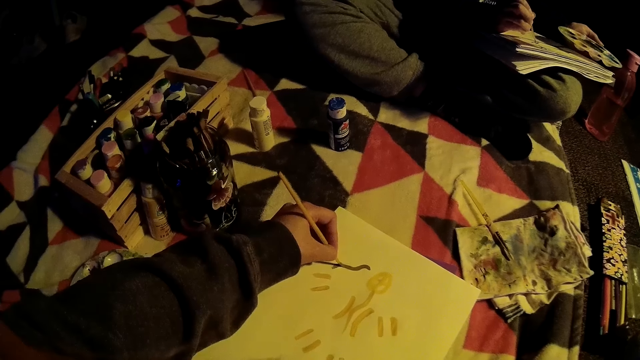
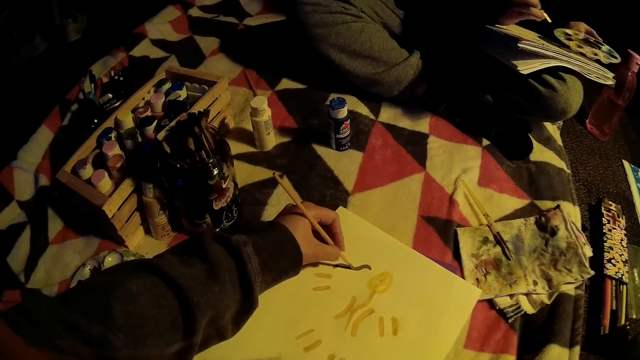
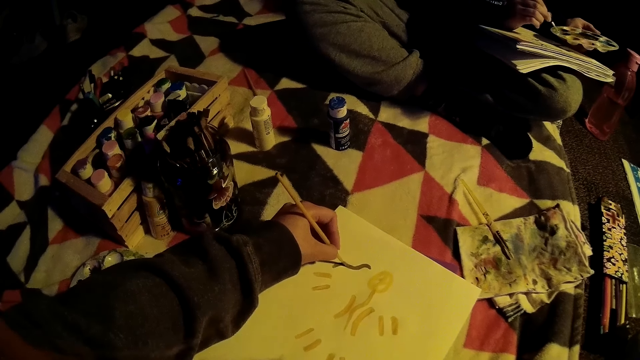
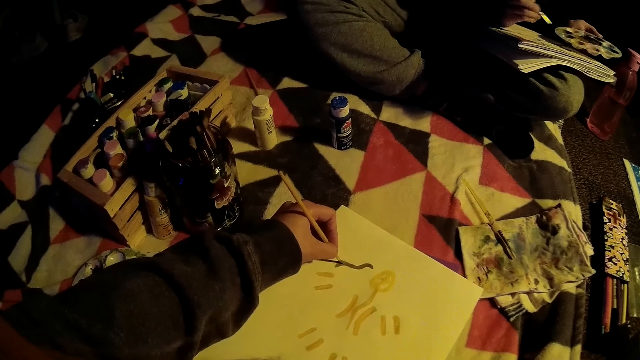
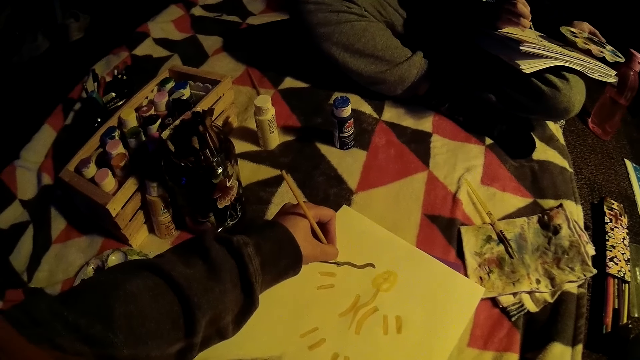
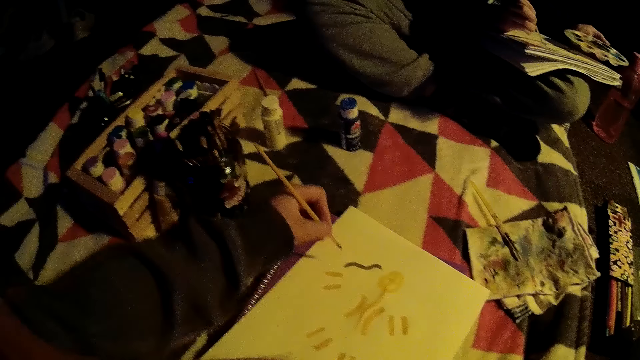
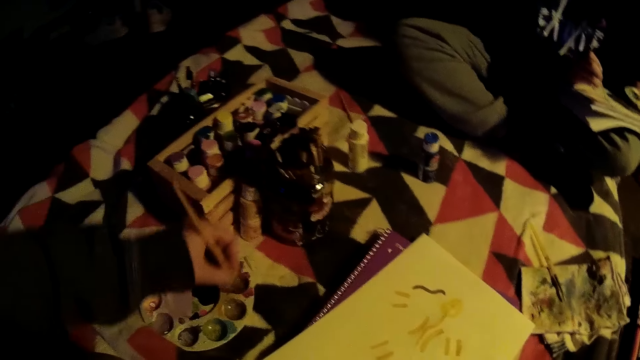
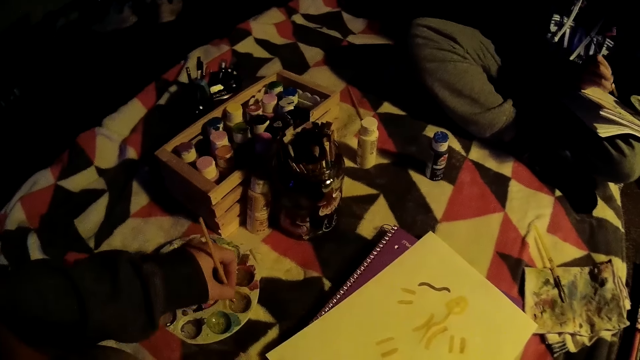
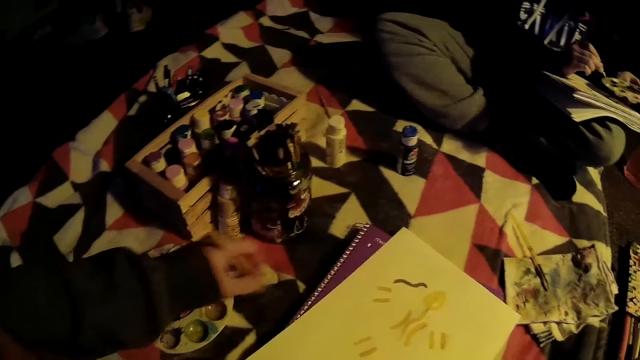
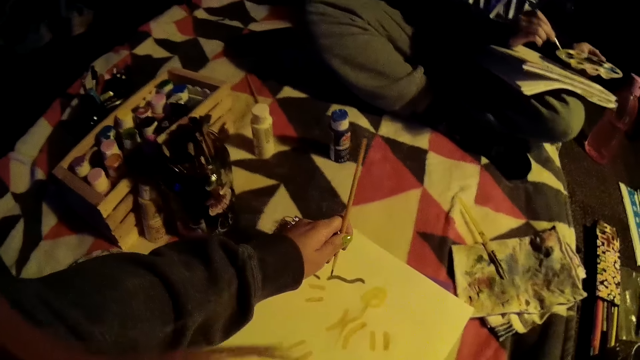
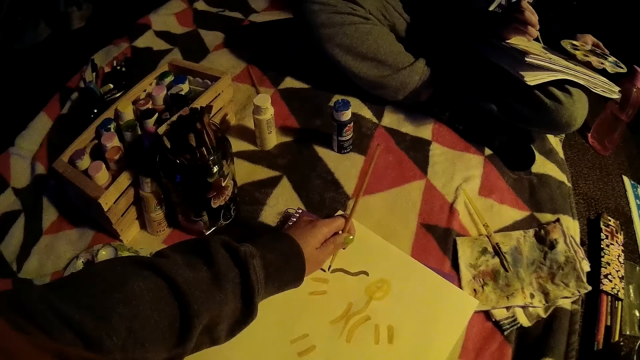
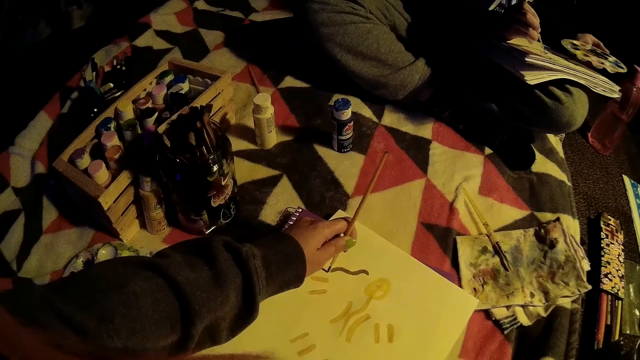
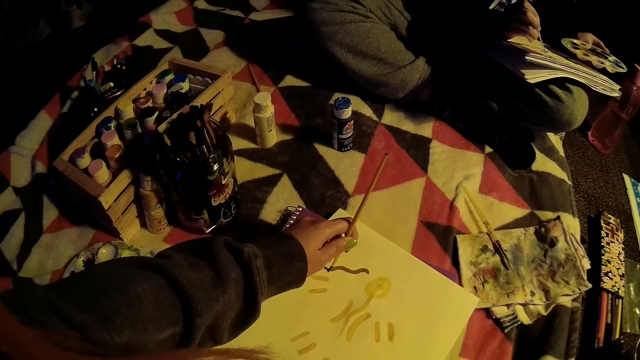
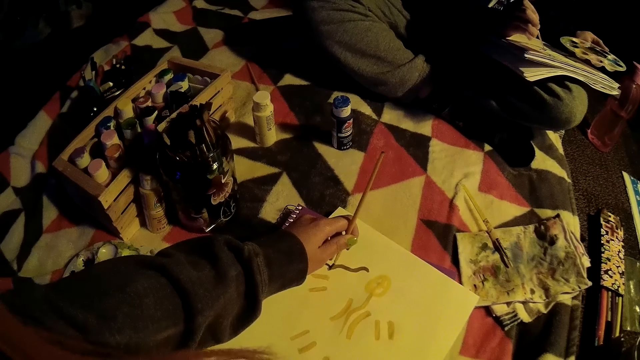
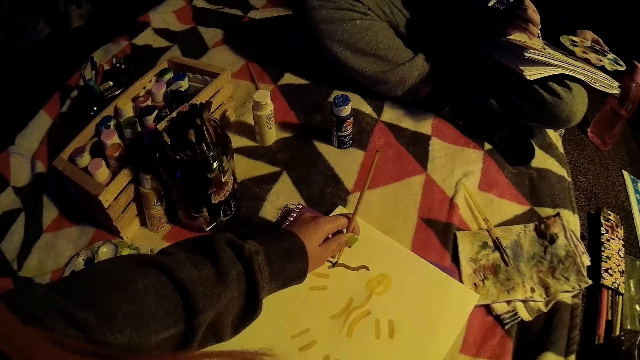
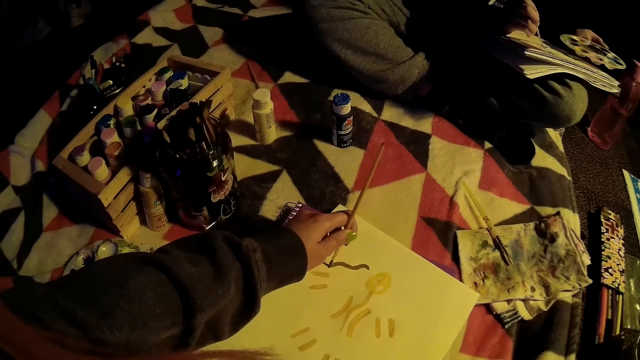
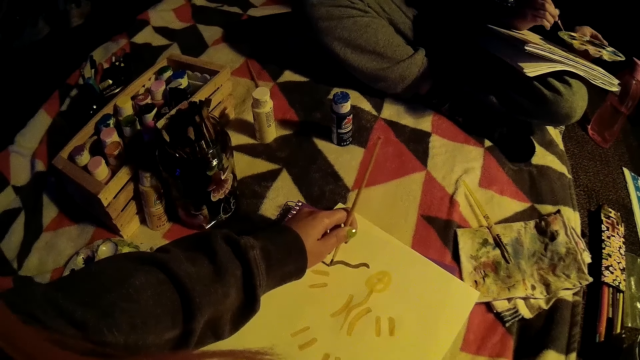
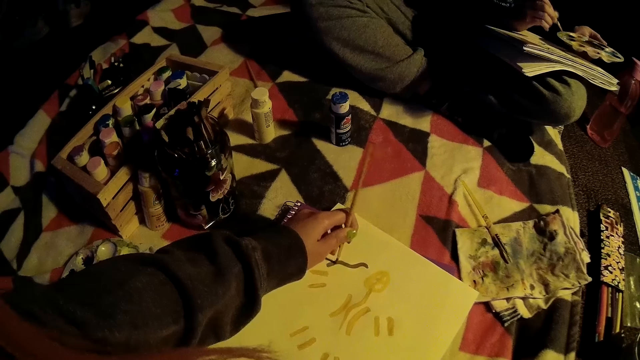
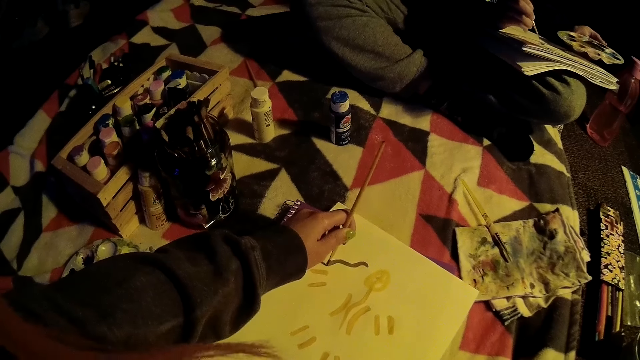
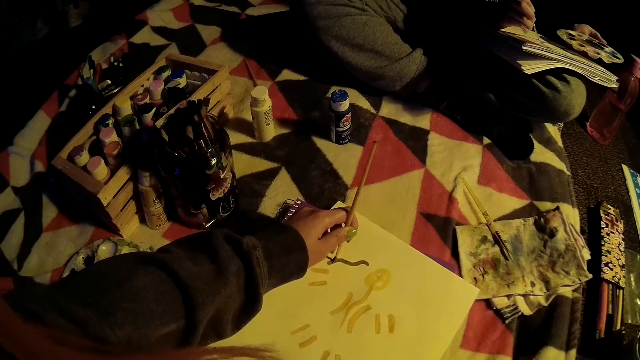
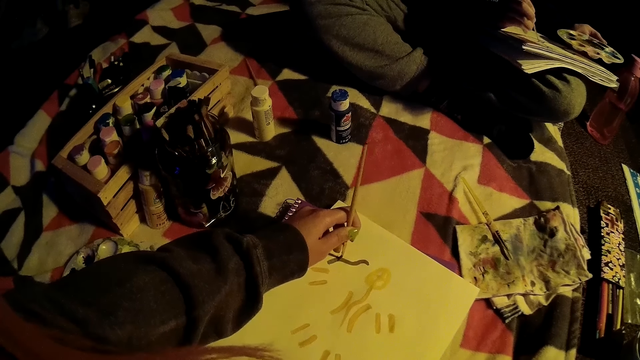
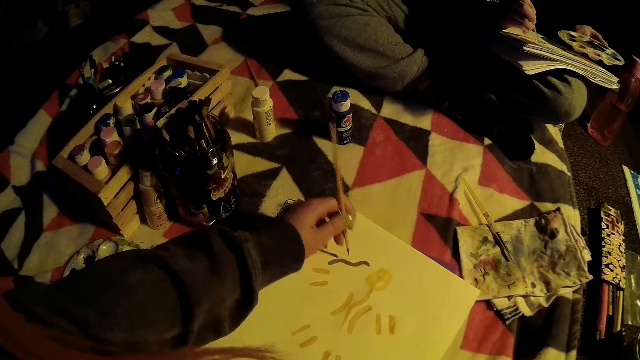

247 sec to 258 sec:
The woman collects paint from the paint palette with the paintbrush in her right hand. The woman paints on the drawing book with the paintbrush on her right hand. The camera wearer collects paint from the paint palette with a paintbrush in her left hand. The woman collects paint from the paint palette with the paintbrush in her right hand. The camera wearer paints on the drawing book with the paintbrush in her left hand. The woman paints on the drawing book with the paintbrush on her right hand. The woman collects paint from the paint palette with the paintbrush in her right hand. The woman paints on the drawing book with the paintbrush on her right hand.

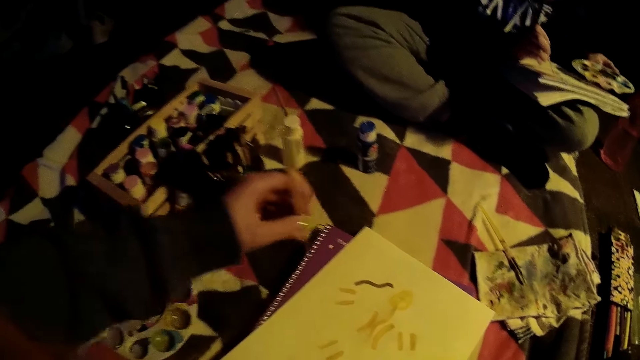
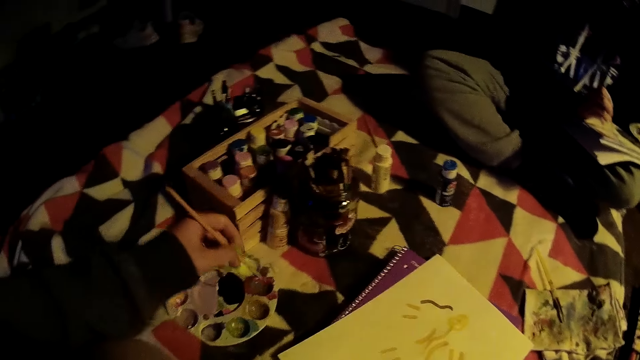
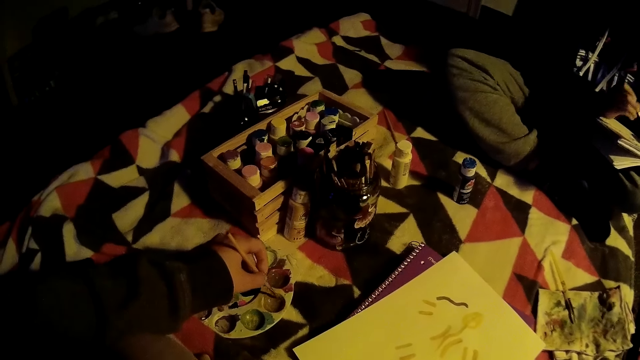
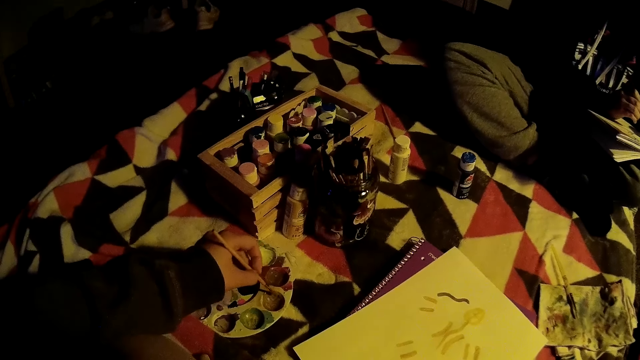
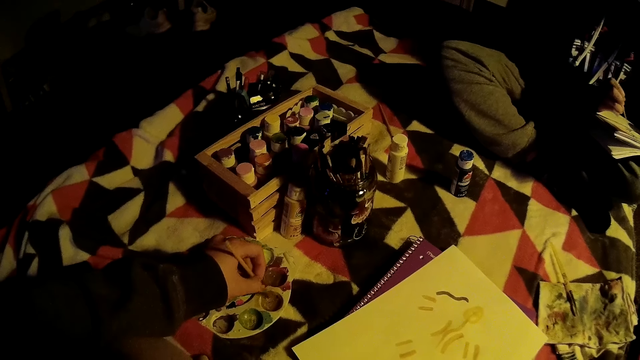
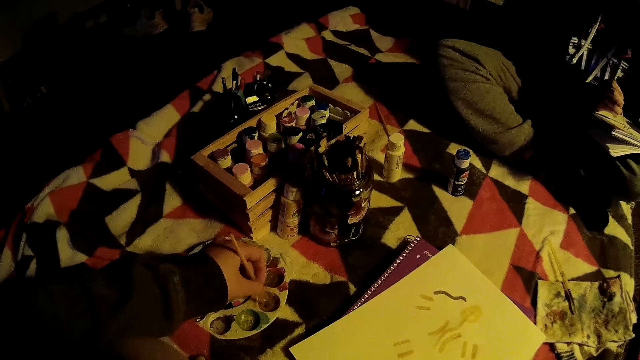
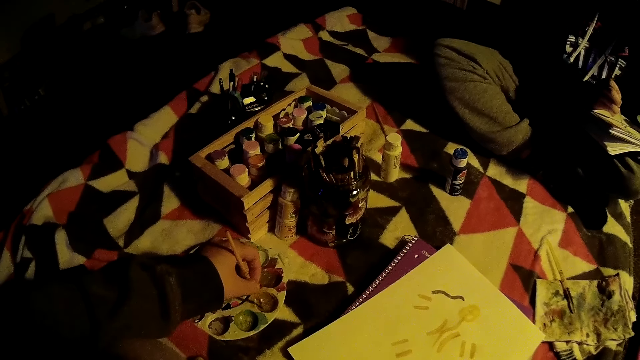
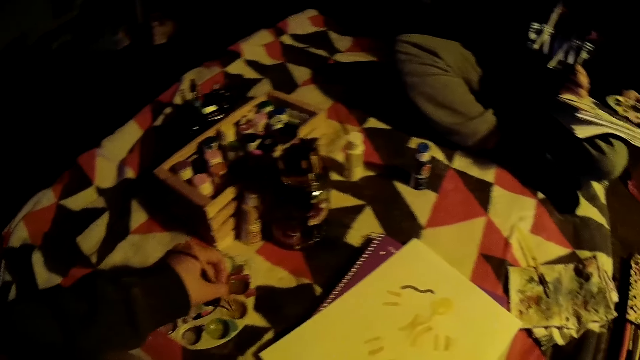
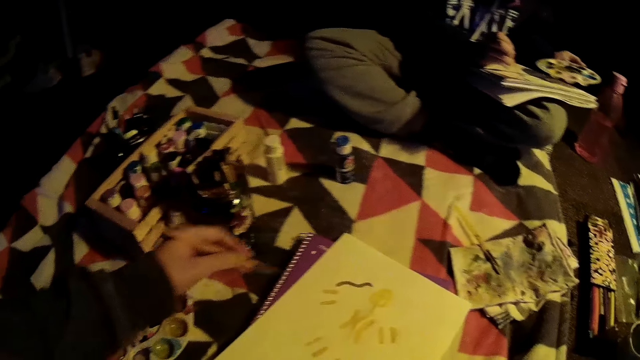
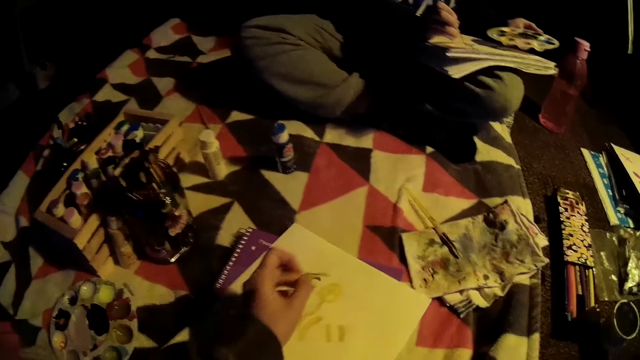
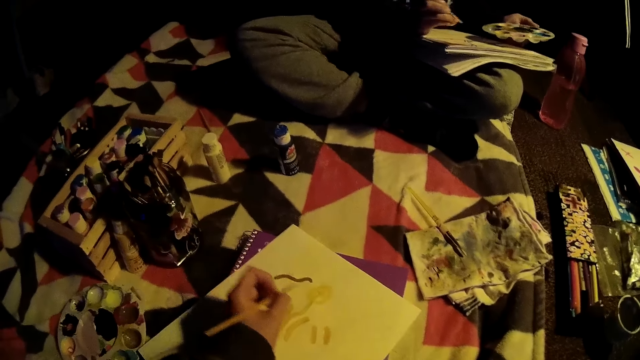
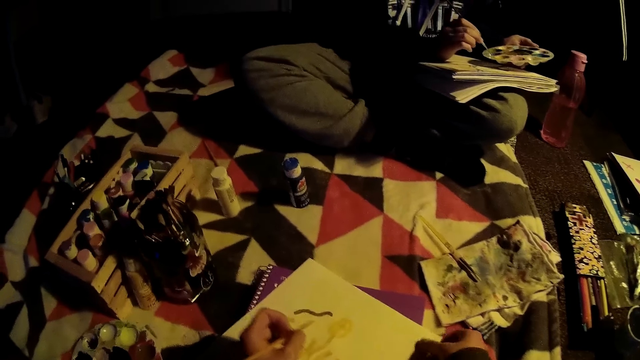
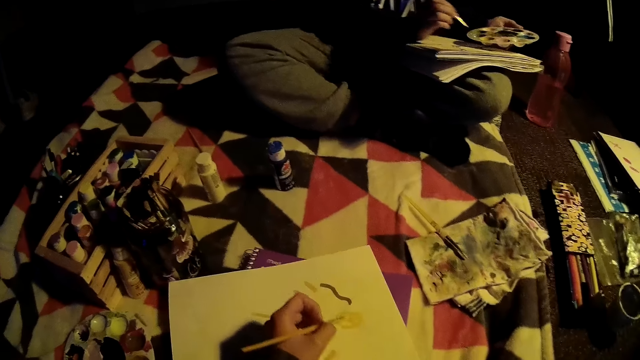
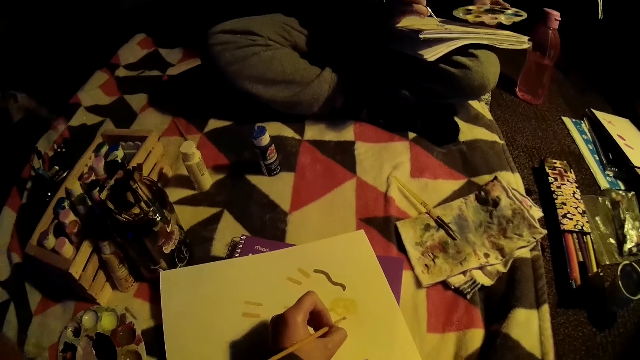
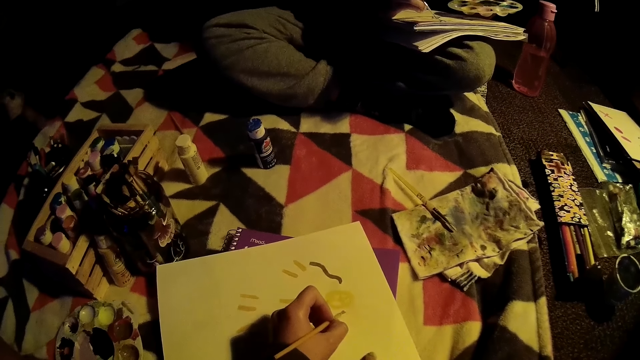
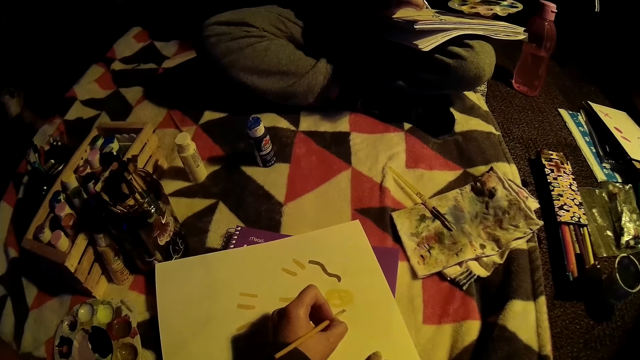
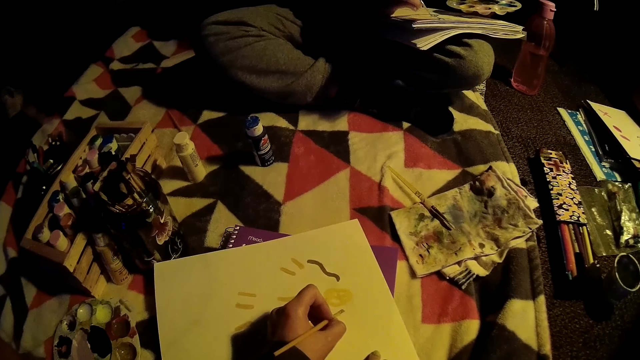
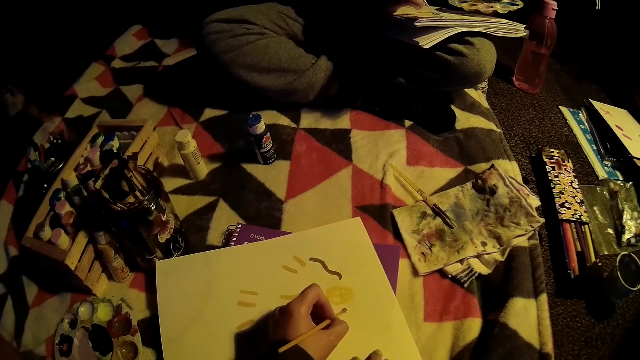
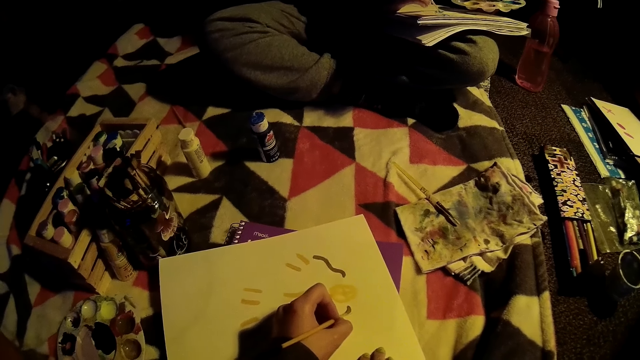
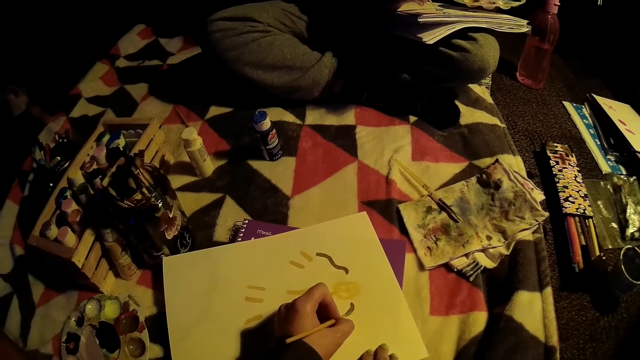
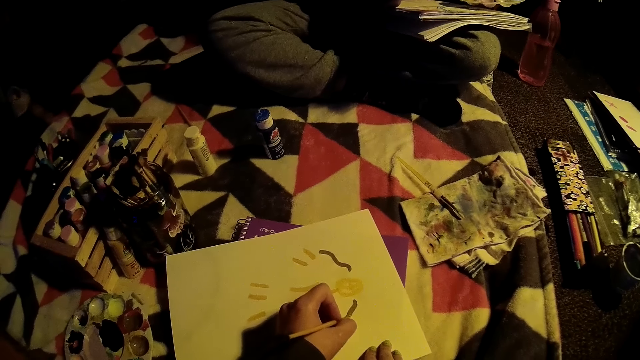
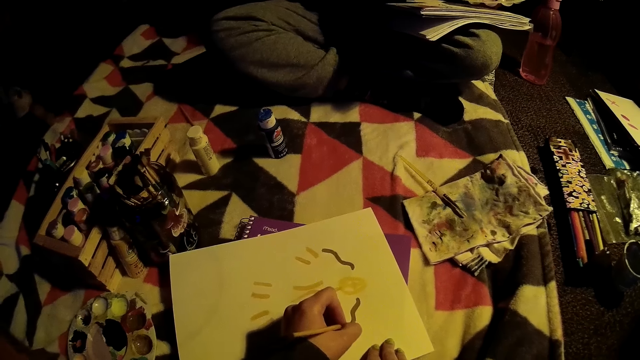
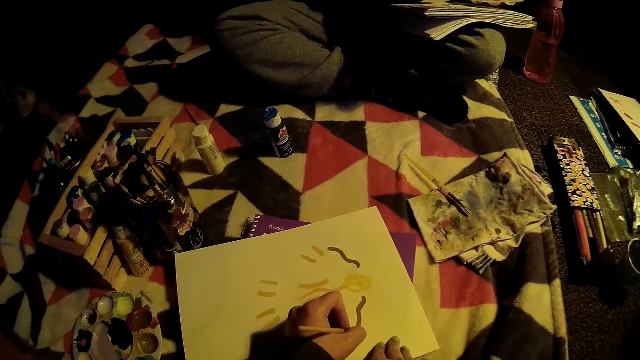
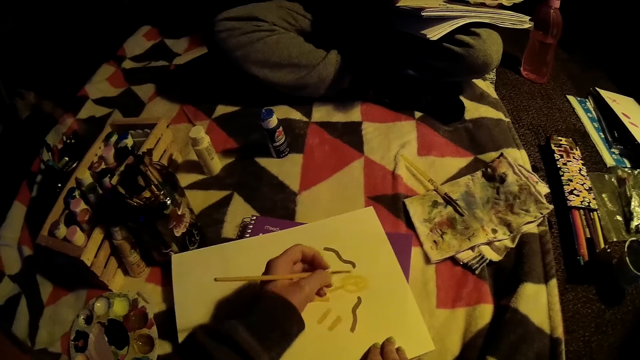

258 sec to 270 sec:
The camera wearer collects paint from the paint palette with a paintbrush in her left hand. The woman collects paint from the paint palette with the paintbrush in her right hand. The woman paints on the drawing book with the paintbrush on her right hand. The camera wearer paints on the drawing book with the paintbrush in her left hand. The woman collects paint from the paint palette with the paintbrush in her right hand. The camera wearer adjusts the drawing book with her right hand. The woman paints on the drawing book with the paintbrush on her right hand. The camera wearer paints on the drawing book with the paintbrush in her left hand. The woman takes the paint.
